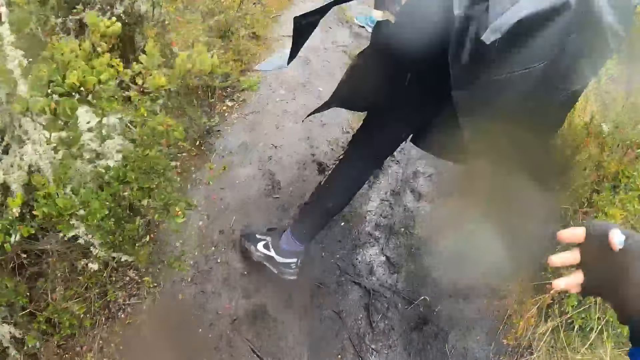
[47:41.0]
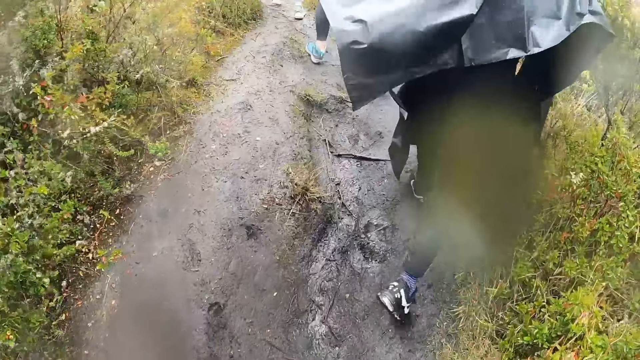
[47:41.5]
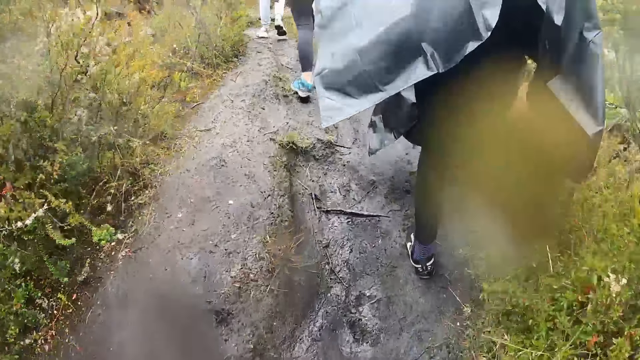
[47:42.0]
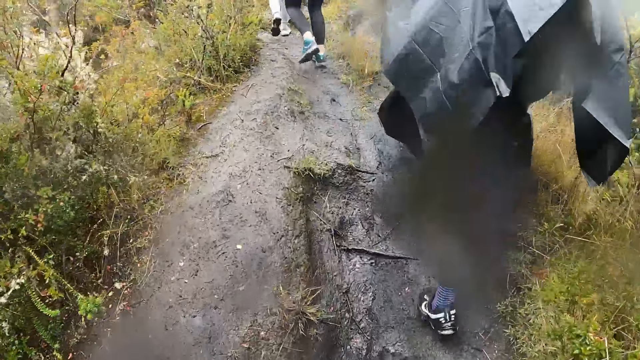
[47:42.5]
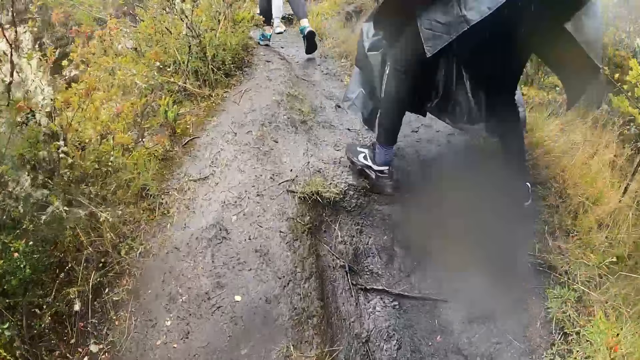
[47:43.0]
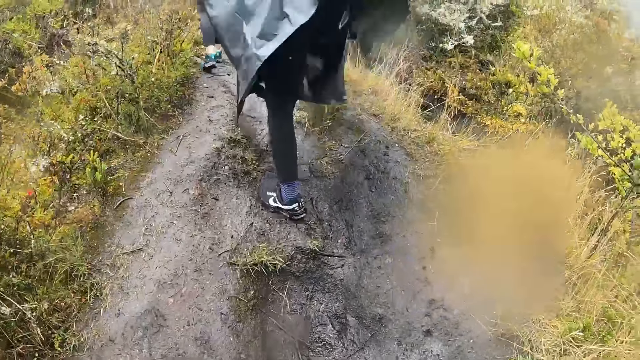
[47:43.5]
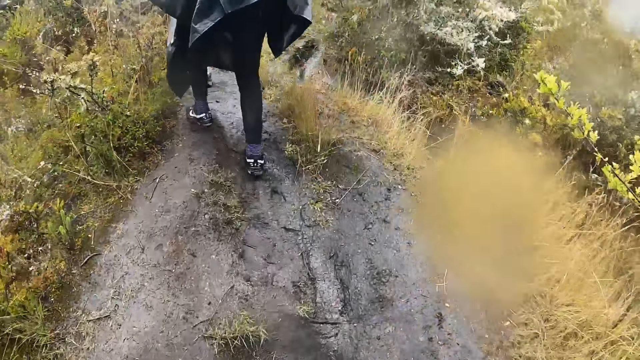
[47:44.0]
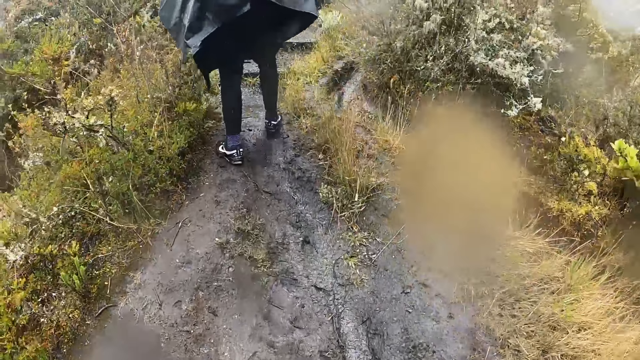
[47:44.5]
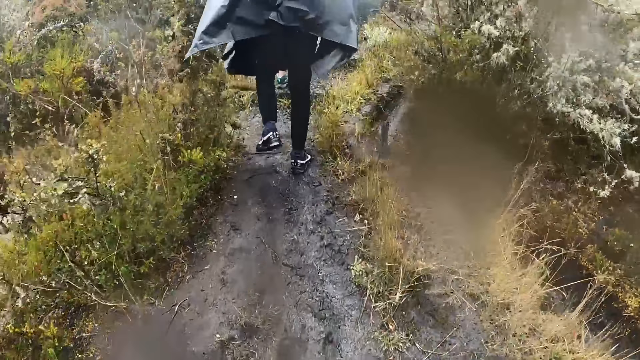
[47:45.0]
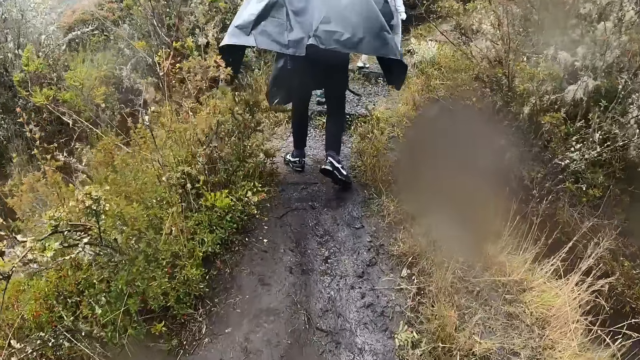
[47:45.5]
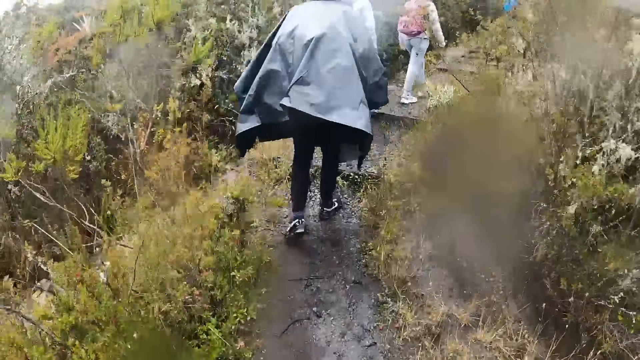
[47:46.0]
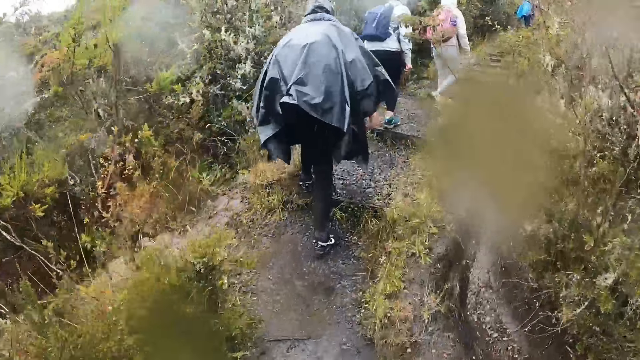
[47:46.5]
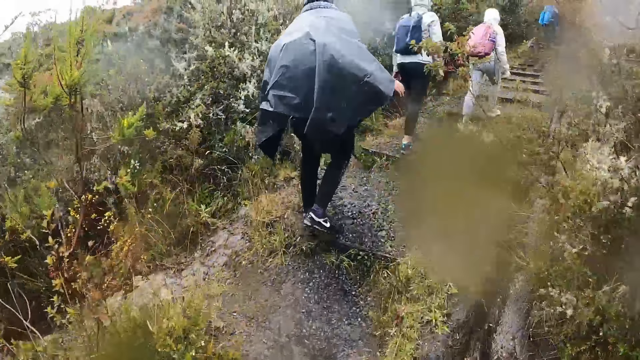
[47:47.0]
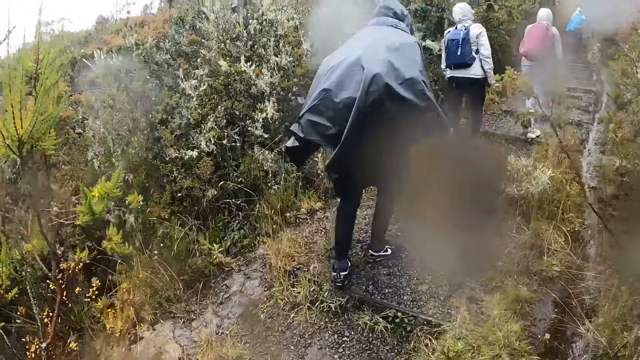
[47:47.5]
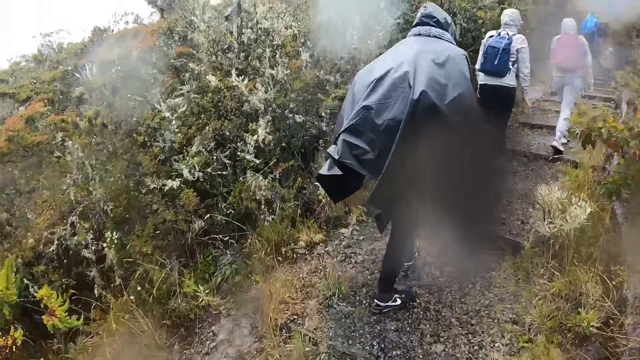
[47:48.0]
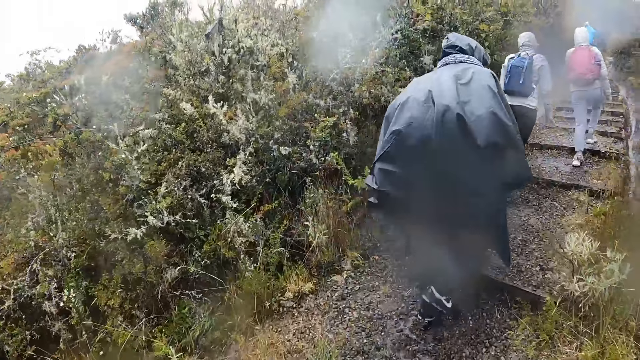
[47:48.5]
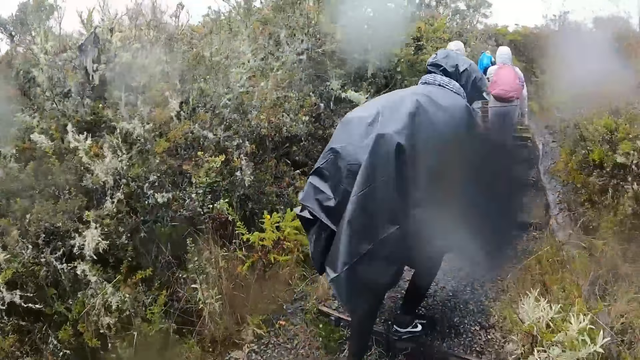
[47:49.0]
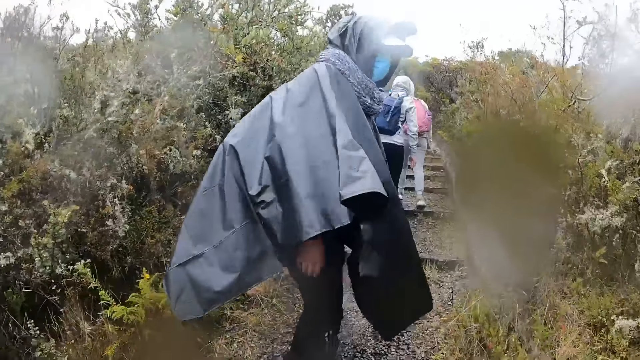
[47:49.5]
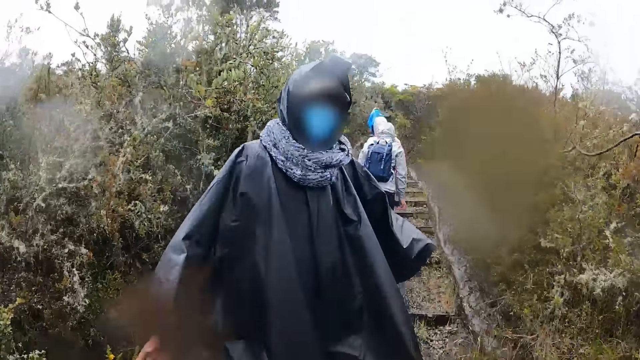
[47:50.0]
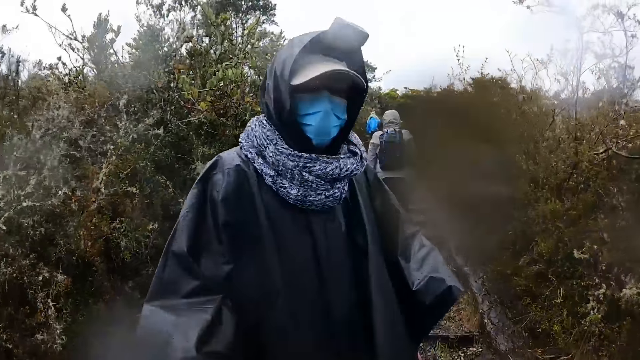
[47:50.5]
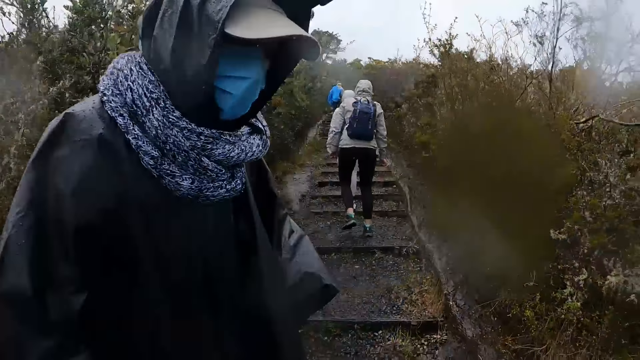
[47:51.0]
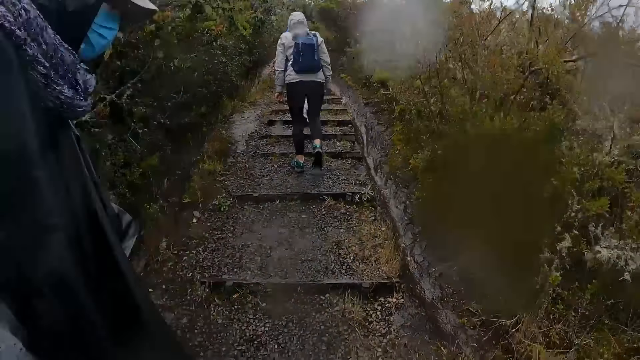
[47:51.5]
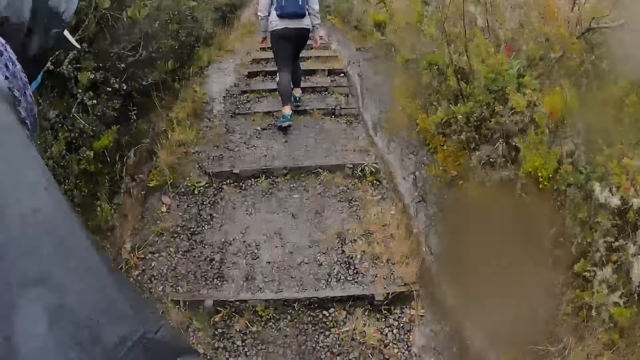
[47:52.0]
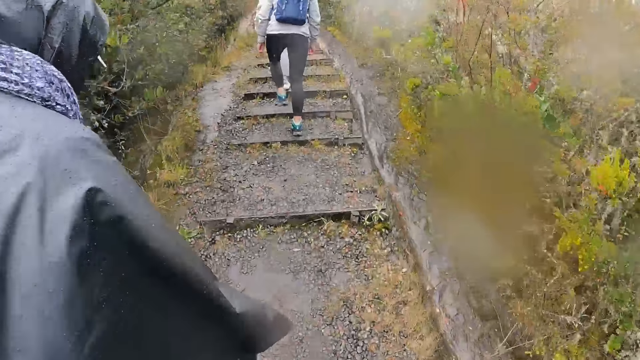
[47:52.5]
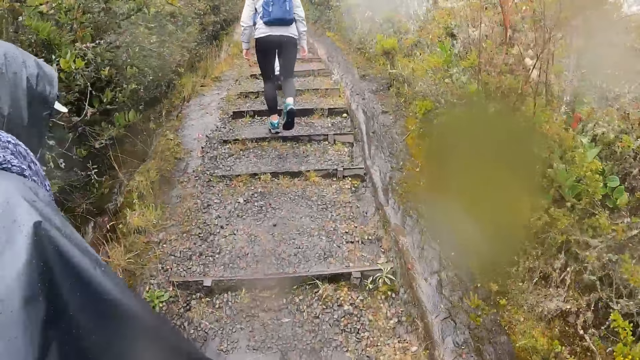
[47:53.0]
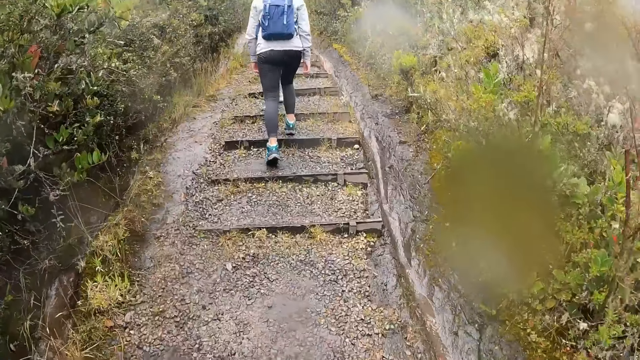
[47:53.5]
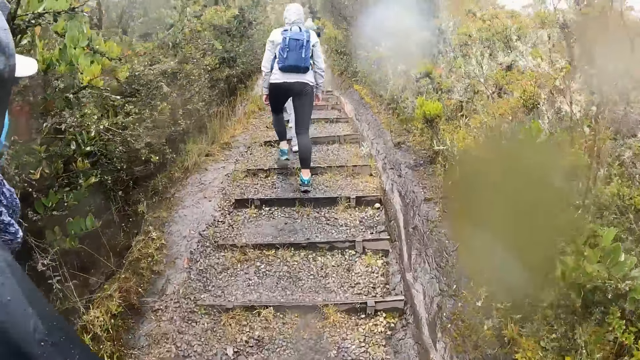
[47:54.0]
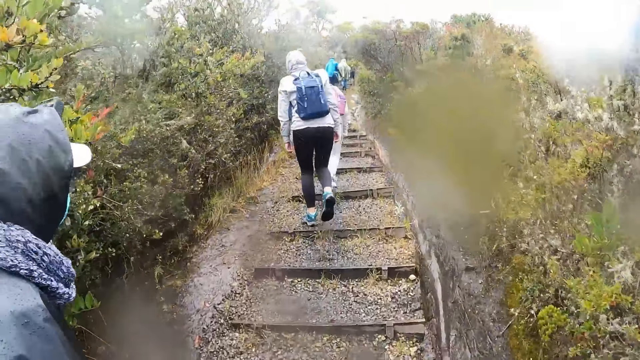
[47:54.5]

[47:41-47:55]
The camera wearer interacts with the woman.

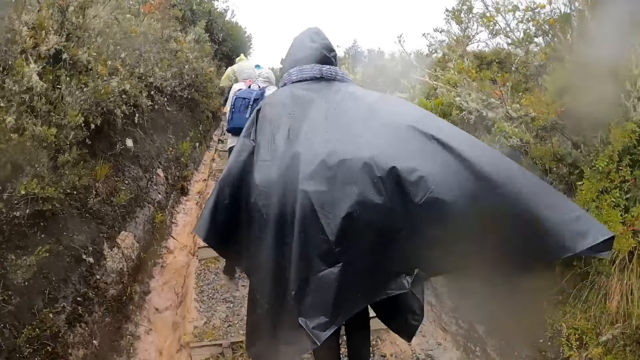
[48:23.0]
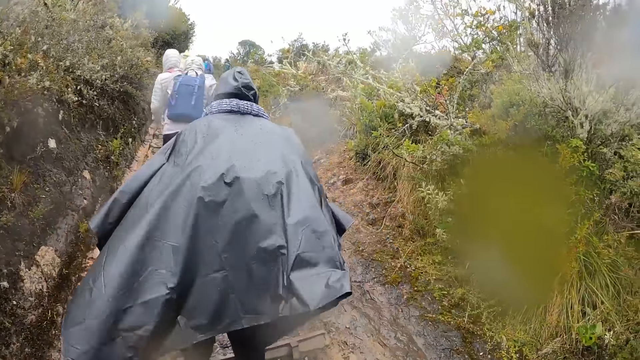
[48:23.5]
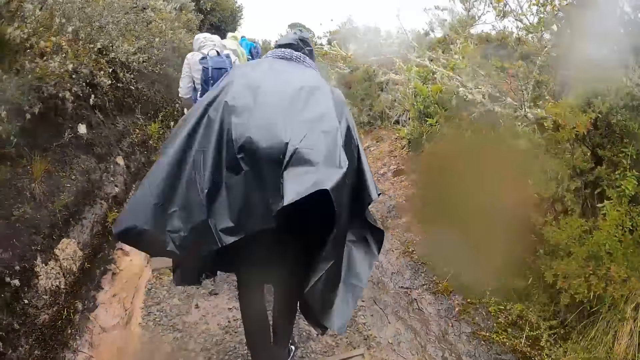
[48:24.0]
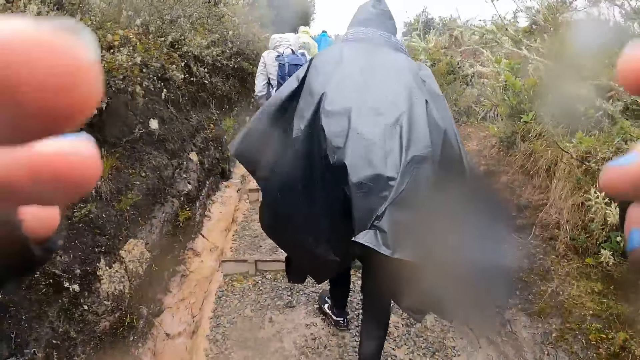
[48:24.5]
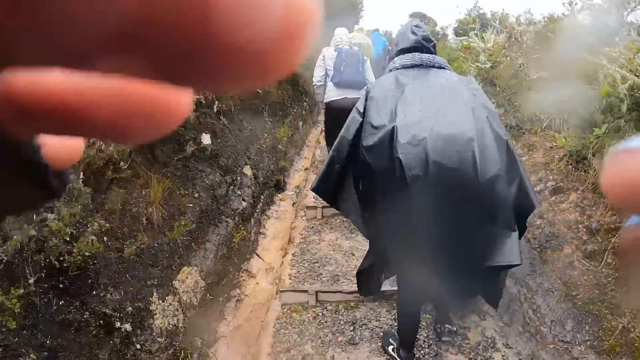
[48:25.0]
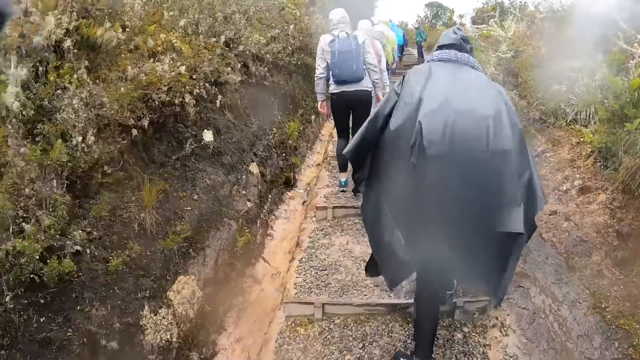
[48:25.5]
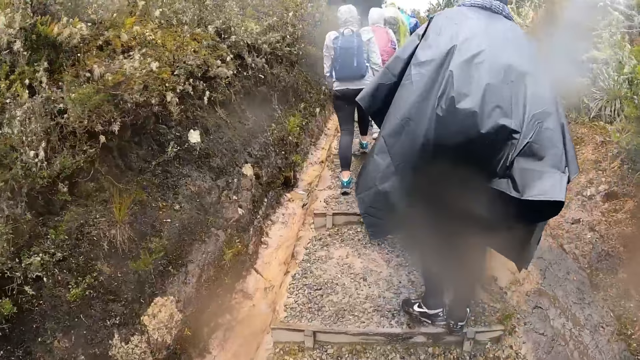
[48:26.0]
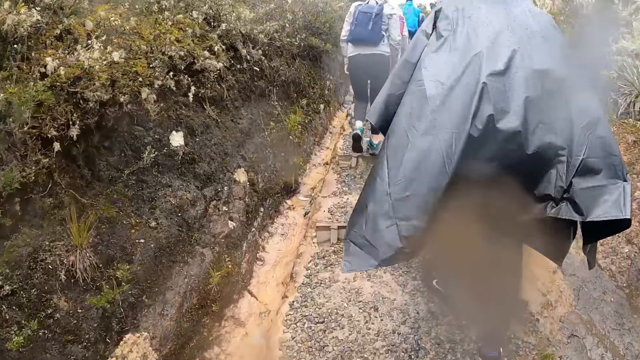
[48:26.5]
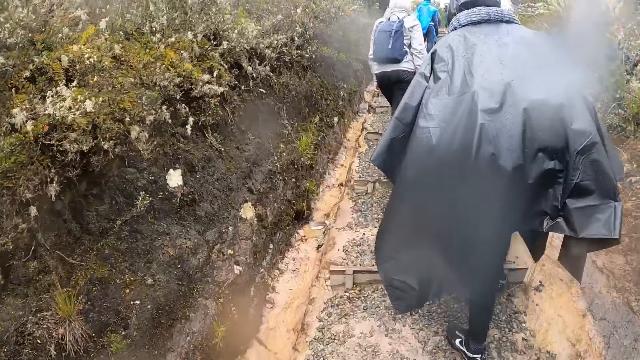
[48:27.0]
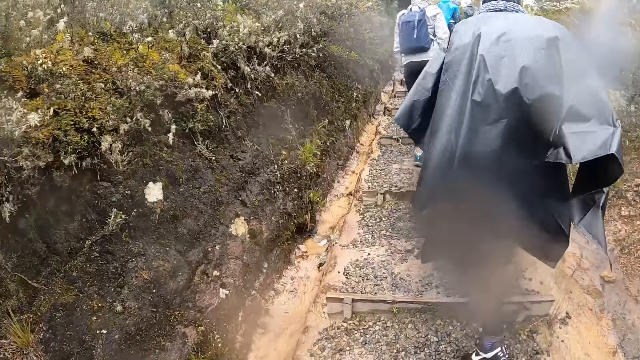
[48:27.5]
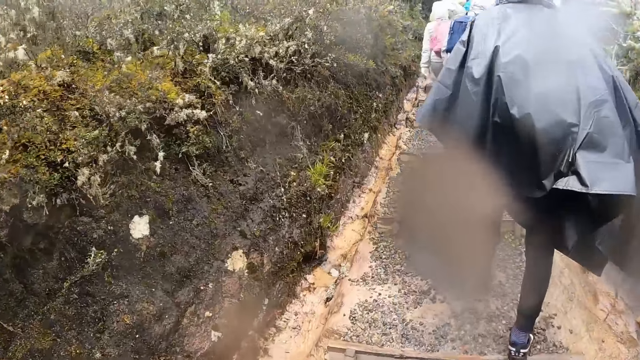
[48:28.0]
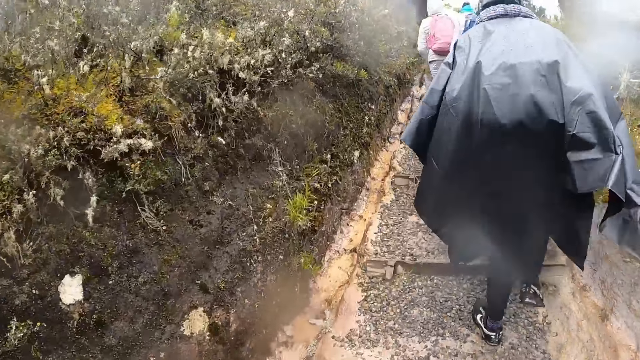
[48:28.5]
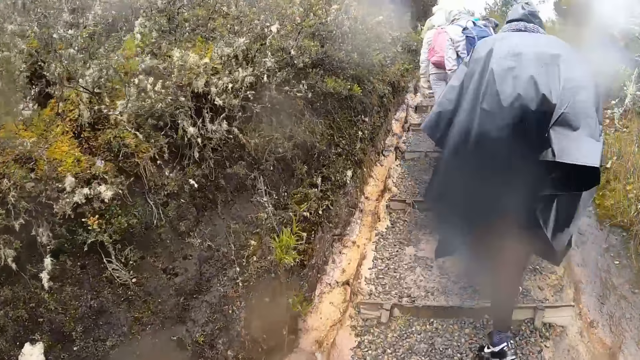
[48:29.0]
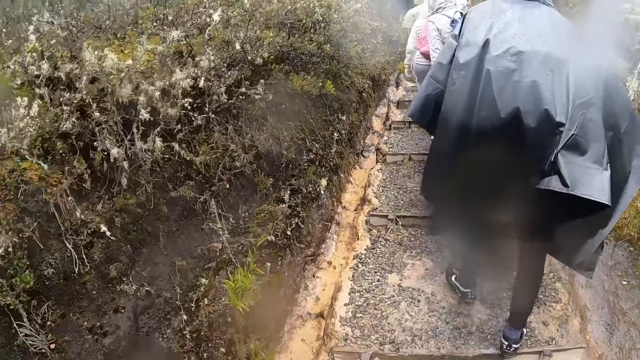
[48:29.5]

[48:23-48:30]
The camera wearer adjusts the camera on her head with both hands.
